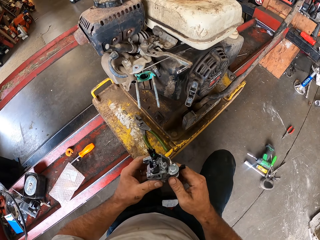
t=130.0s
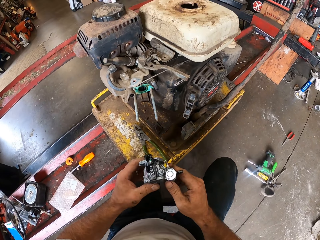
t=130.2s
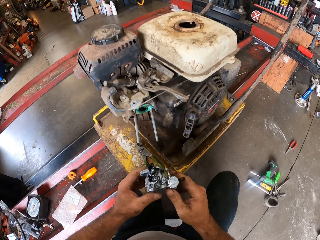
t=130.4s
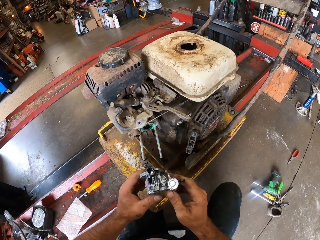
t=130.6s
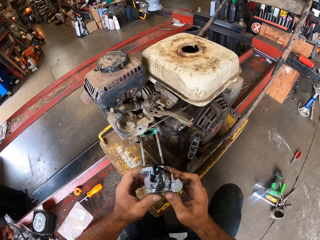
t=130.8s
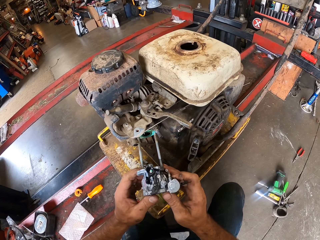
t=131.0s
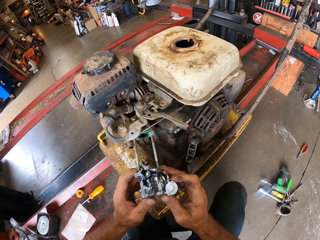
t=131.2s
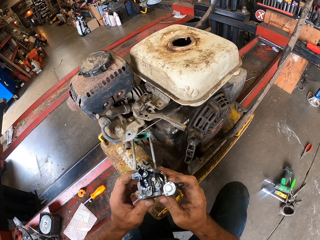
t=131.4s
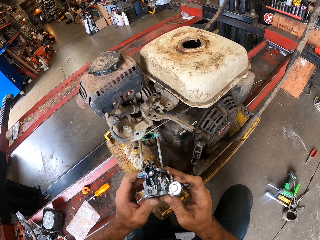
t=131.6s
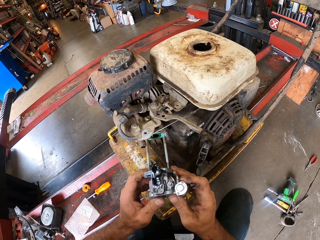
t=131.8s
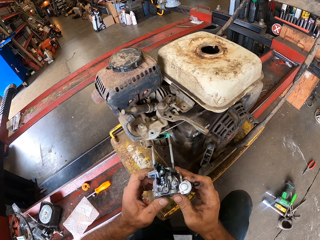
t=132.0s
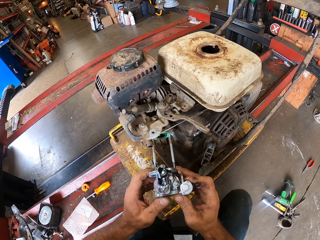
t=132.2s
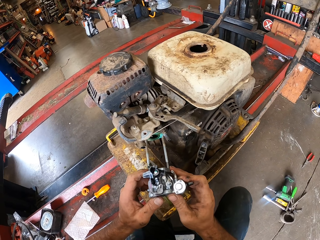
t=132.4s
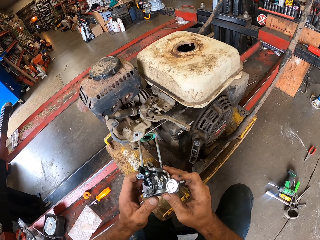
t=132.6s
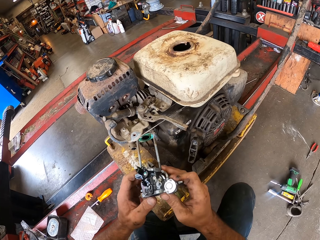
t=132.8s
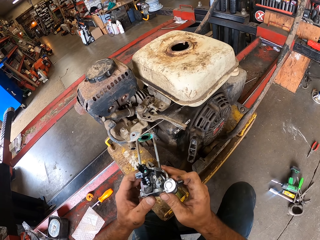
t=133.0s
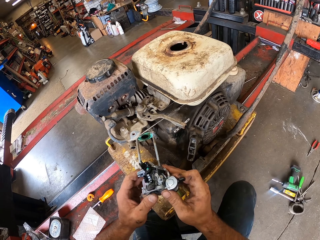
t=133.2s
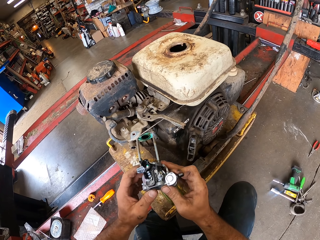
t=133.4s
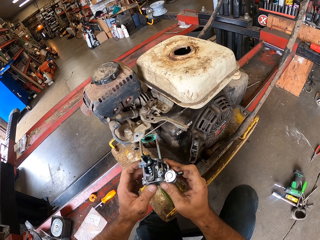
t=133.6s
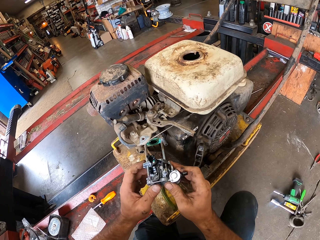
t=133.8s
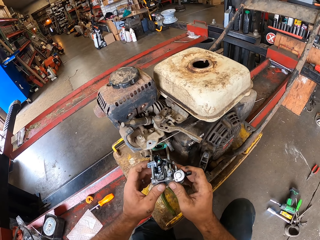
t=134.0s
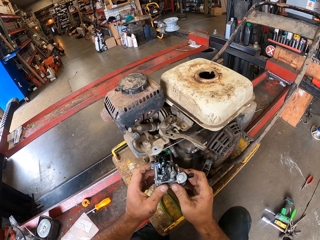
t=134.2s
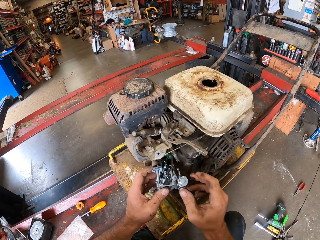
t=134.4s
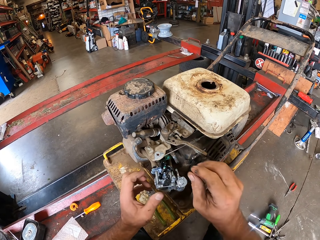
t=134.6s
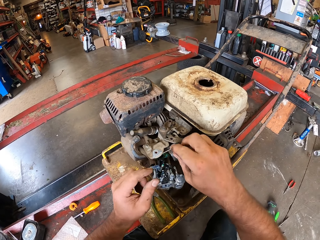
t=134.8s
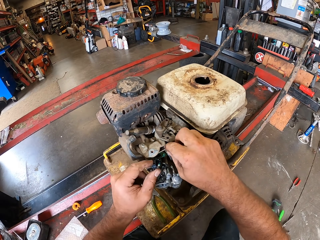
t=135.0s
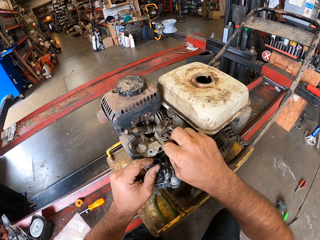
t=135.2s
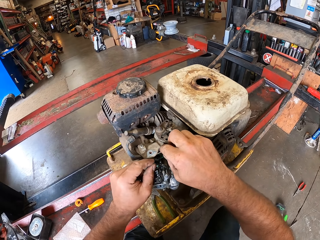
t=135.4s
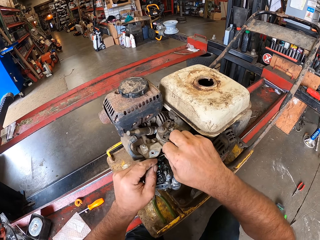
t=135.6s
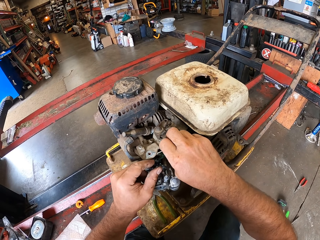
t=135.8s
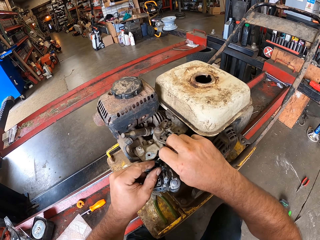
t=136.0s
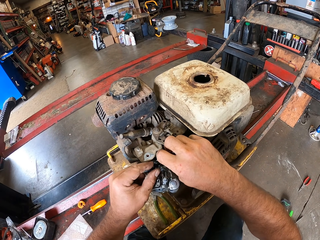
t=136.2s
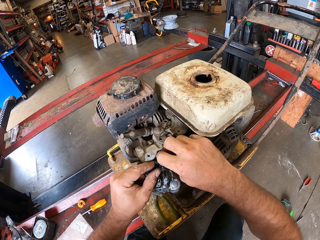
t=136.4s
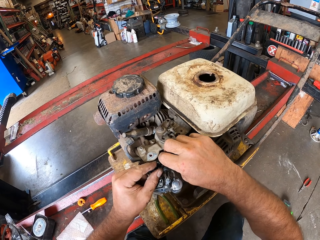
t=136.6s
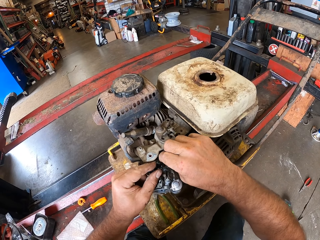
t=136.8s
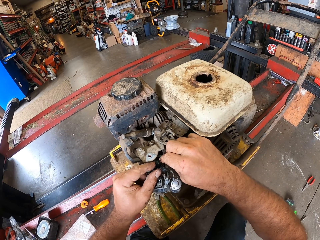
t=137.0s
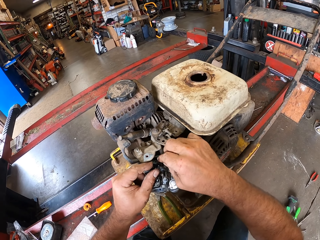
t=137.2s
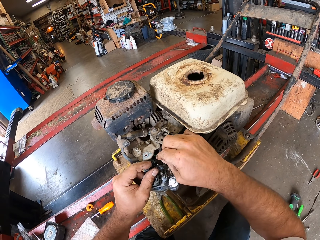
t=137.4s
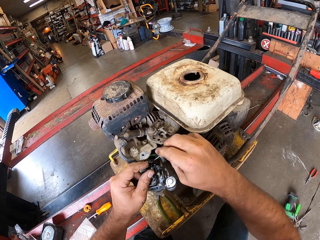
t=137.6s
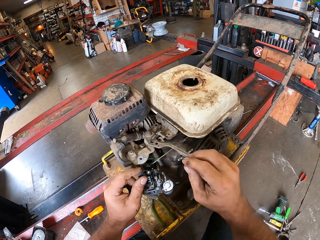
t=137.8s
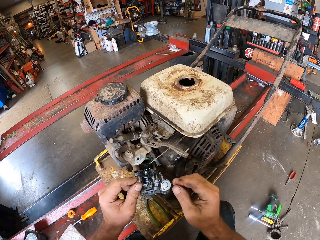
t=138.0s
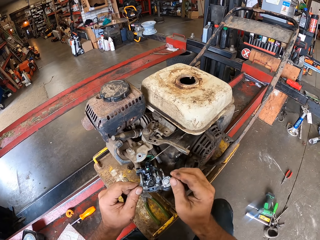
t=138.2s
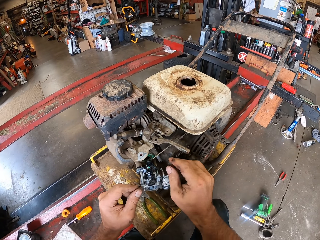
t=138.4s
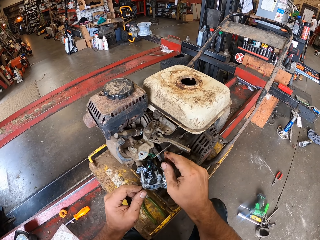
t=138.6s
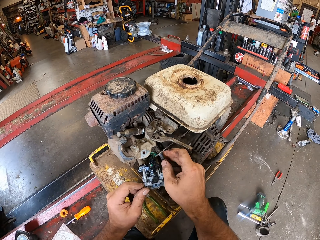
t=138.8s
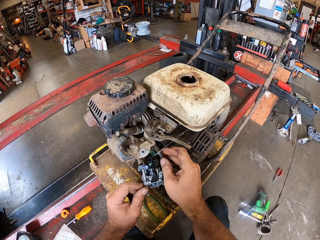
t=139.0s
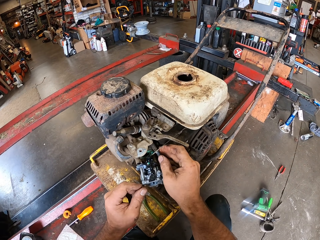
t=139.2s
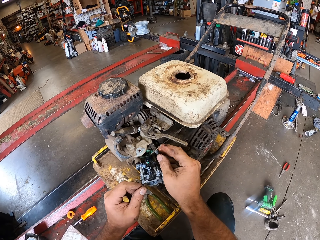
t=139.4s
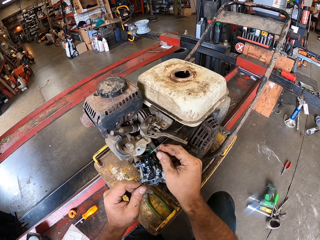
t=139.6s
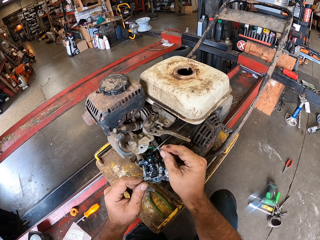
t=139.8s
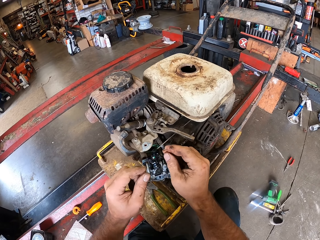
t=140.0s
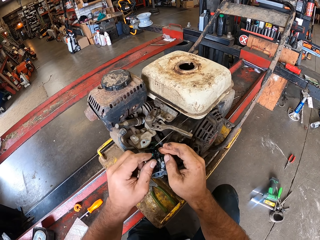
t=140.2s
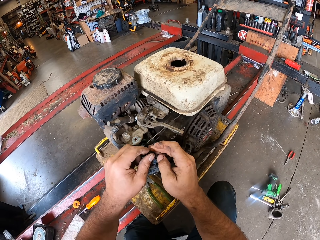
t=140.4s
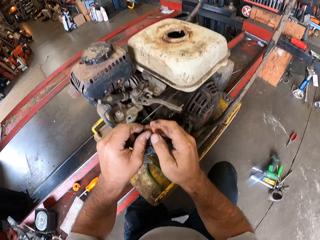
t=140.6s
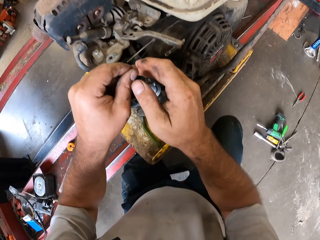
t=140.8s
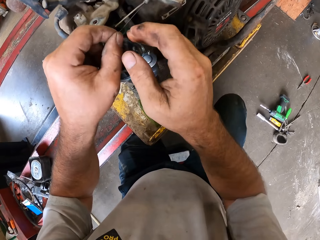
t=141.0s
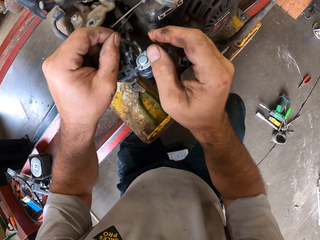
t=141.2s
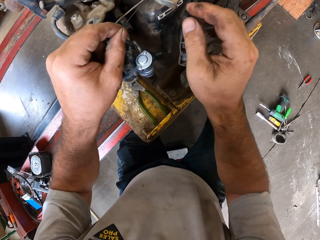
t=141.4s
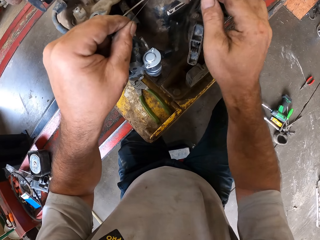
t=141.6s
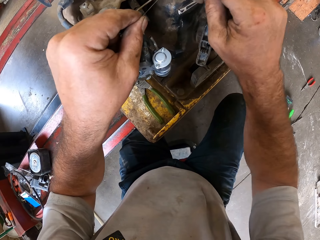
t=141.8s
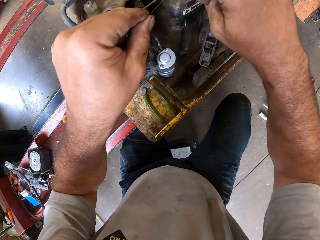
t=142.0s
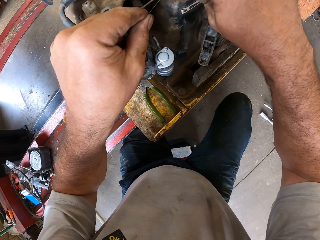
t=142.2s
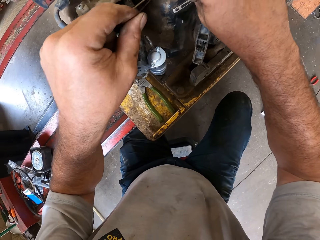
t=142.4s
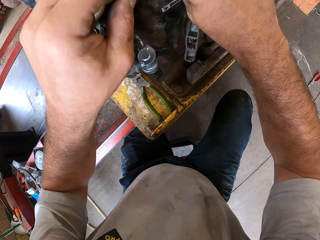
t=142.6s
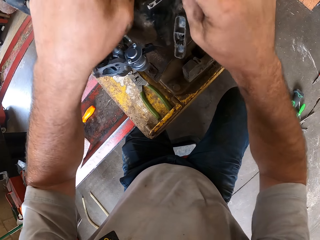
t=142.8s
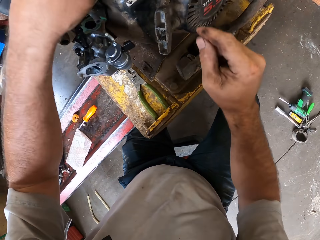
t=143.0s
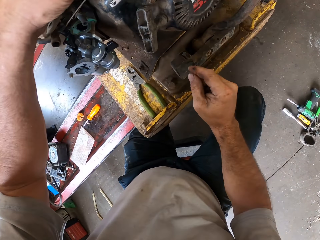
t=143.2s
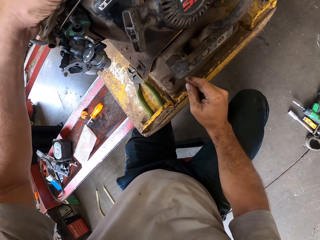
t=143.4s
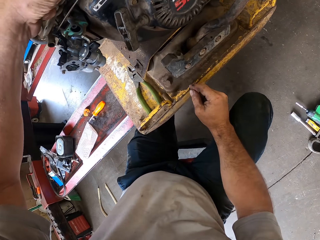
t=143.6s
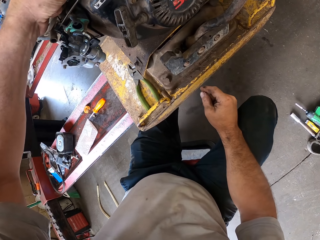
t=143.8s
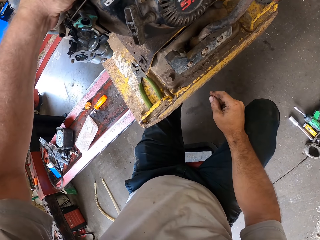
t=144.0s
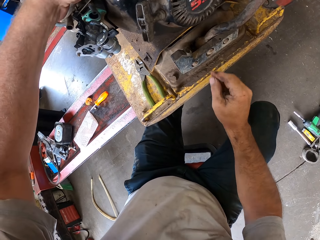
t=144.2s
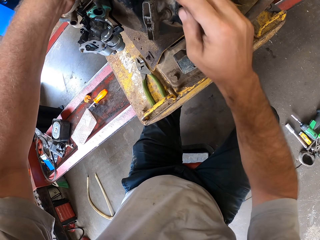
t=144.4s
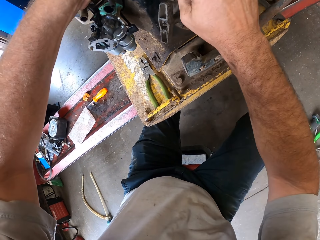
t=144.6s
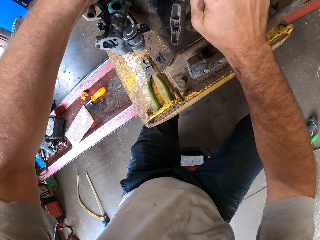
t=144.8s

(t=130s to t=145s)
The camera wearer inserts the carburetor into the lawn mower with his hands. He adjusts the components of the lawn mower with his hands. He handles a wire. He pulls the wire.

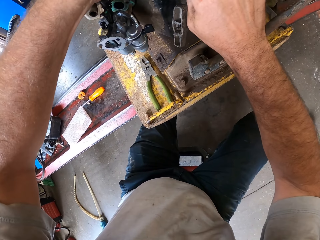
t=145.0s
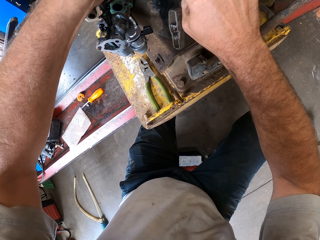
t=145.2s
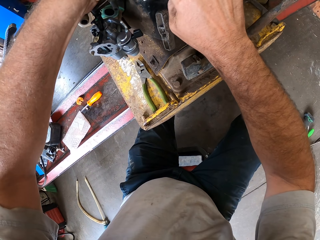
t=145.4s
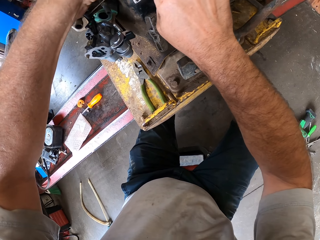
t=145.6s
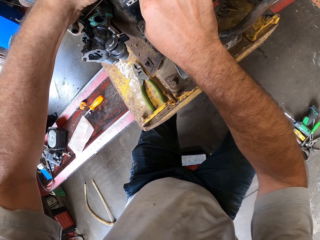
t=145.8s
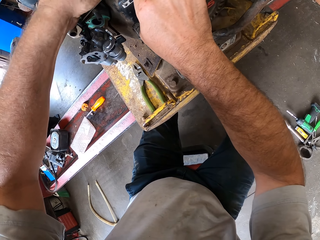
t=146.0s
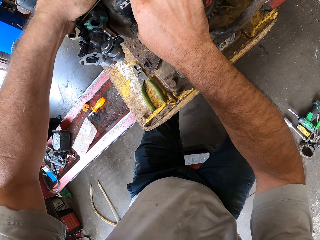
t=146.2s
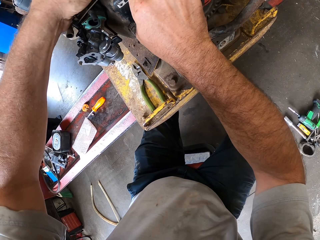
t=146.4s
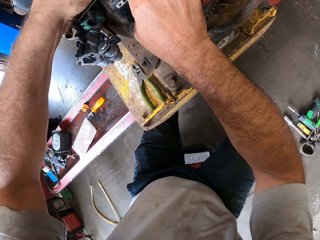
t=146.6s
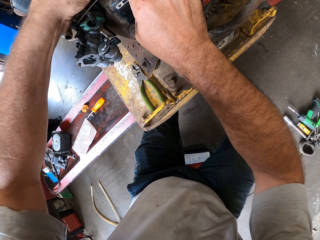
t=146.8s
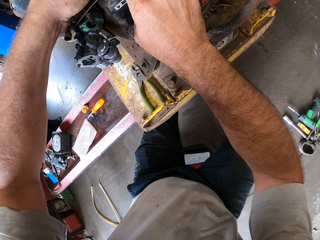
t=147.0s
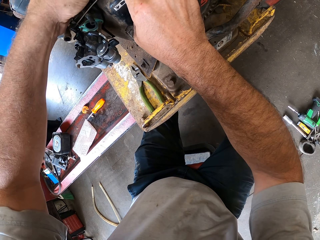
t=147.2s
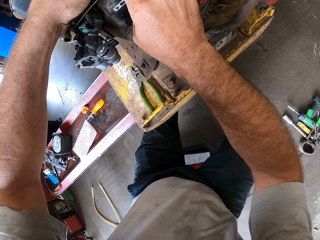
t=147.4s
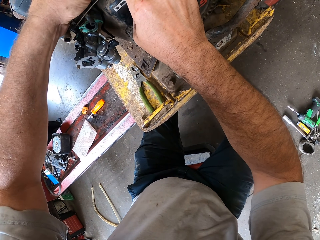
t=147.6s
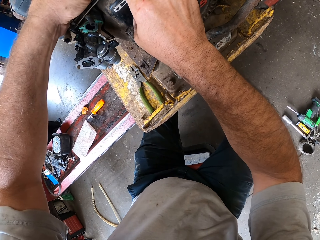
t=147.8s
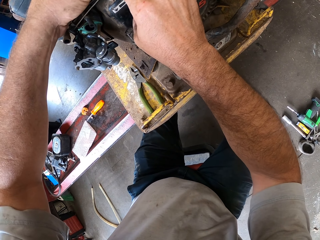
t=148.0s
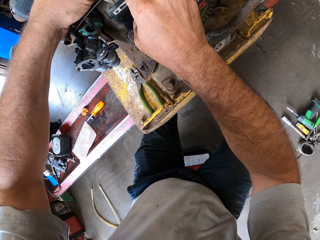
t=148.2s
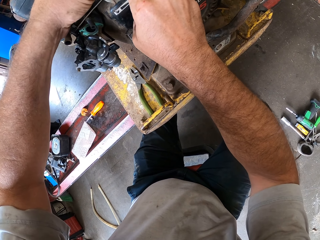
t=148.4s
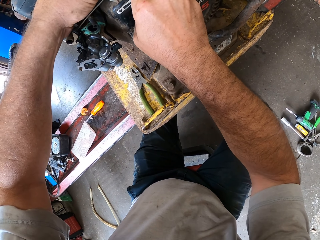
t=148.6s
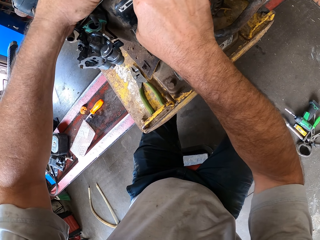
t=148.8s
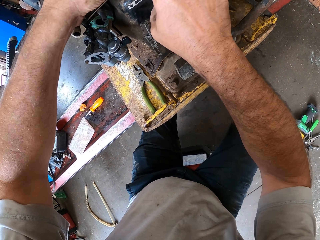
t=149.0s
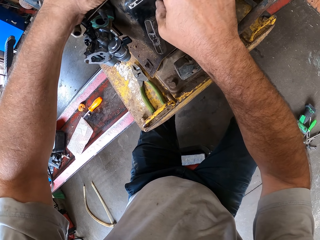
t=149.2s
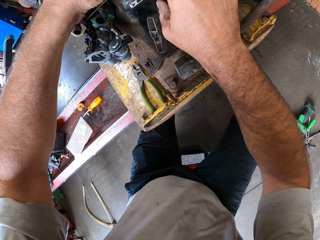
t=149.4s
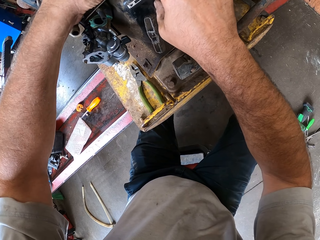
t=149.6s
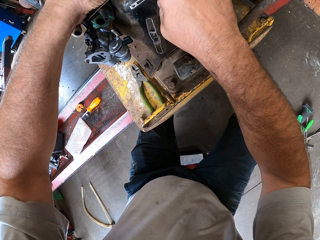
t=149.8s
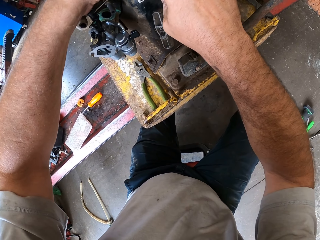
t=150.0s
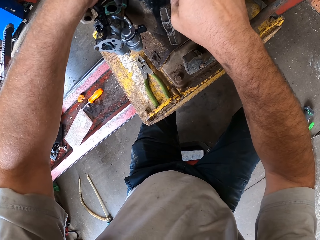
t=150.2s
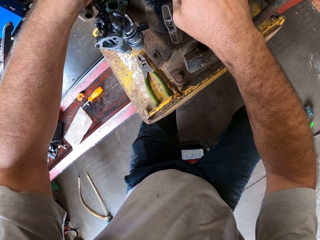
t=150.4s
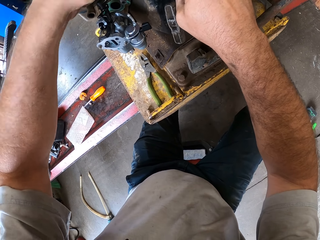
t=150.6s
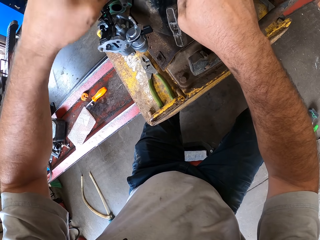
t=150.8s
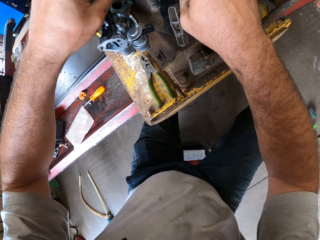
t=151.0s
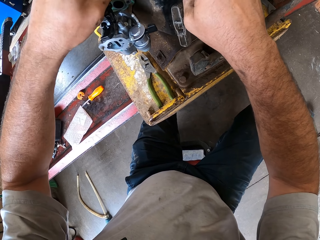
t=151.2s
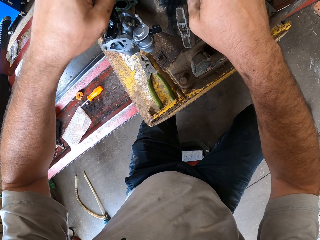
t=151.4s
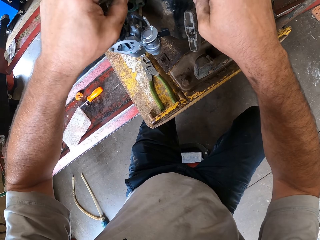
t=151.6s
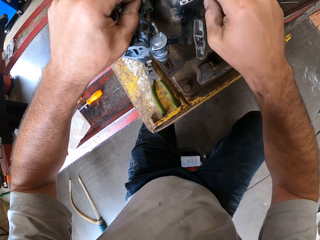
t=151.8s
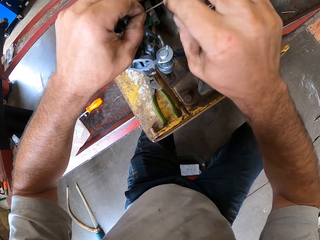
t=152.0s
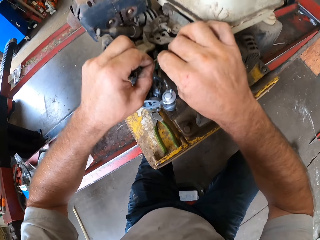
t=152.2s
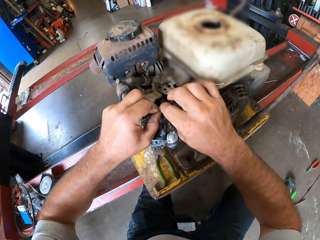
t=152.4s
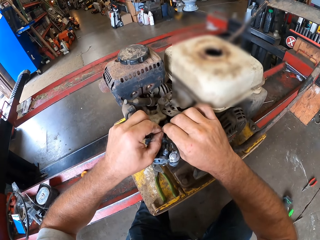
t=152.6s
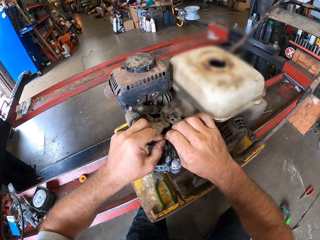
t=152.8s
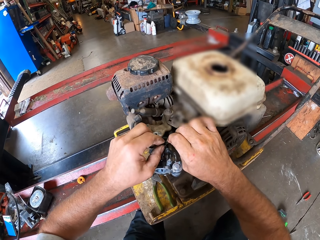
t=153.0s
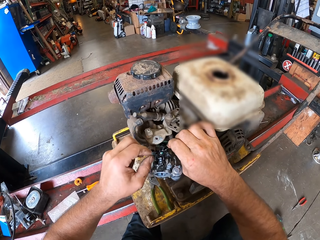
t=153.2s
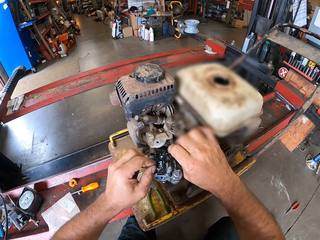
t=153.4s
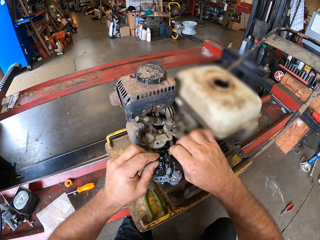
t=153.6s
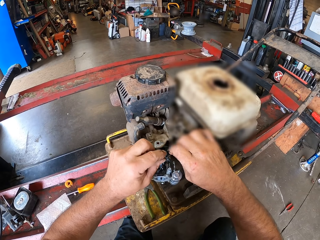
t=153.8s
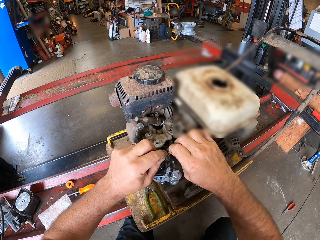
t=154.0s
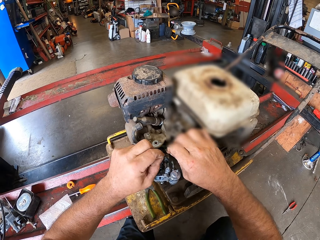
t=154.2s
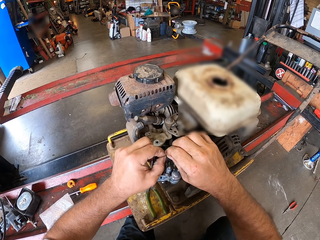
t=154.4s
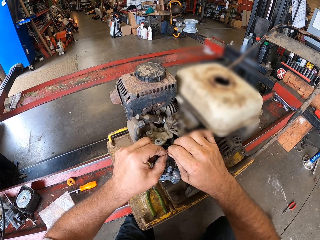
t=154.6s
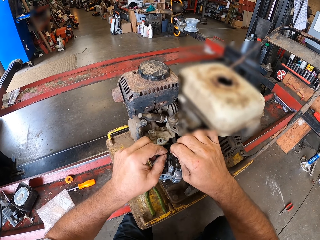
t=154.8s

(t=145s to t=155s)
The camera wearer handles a wire.
